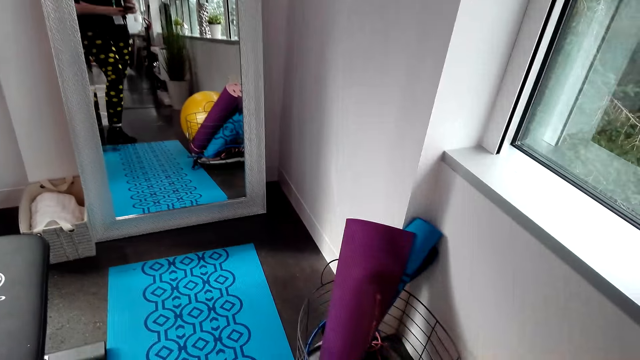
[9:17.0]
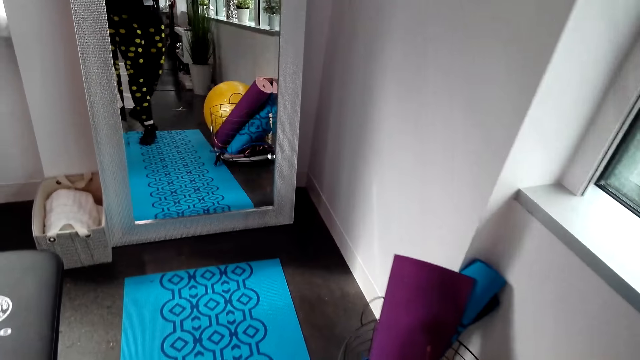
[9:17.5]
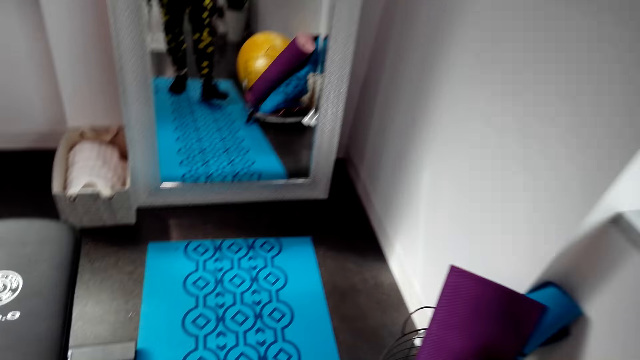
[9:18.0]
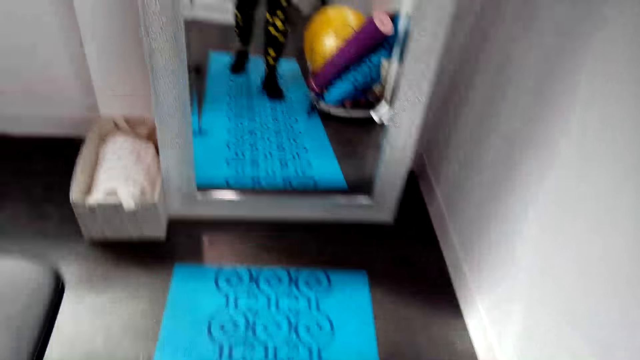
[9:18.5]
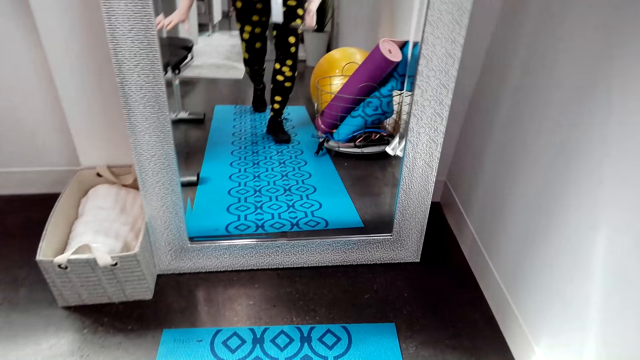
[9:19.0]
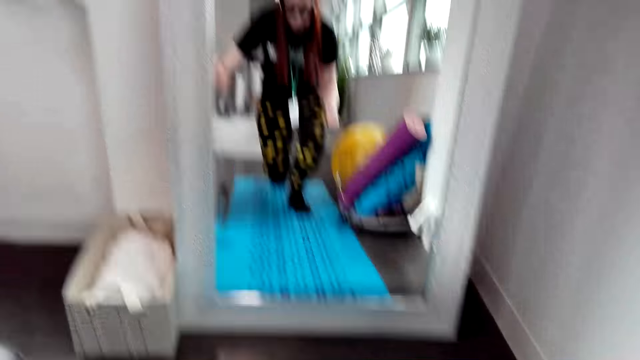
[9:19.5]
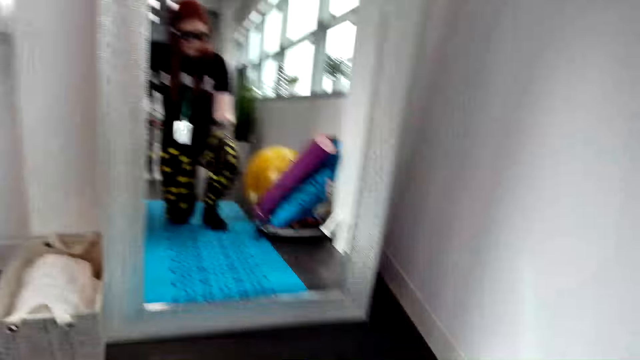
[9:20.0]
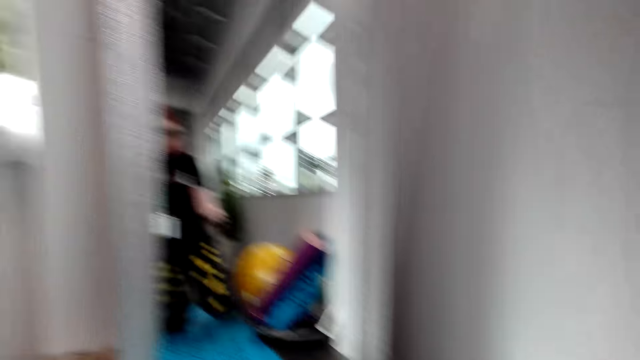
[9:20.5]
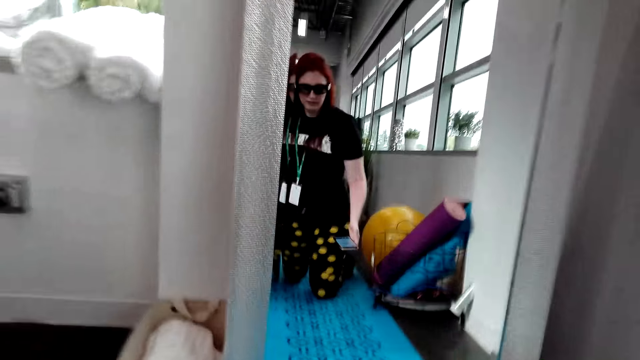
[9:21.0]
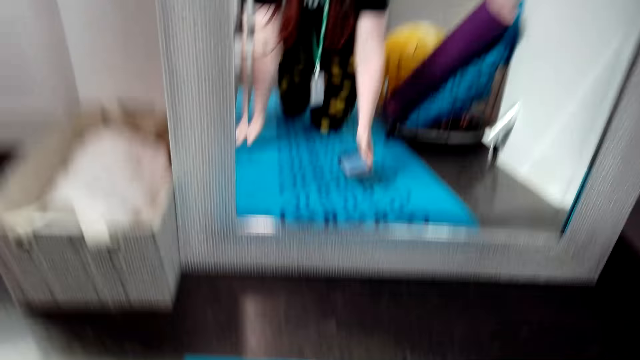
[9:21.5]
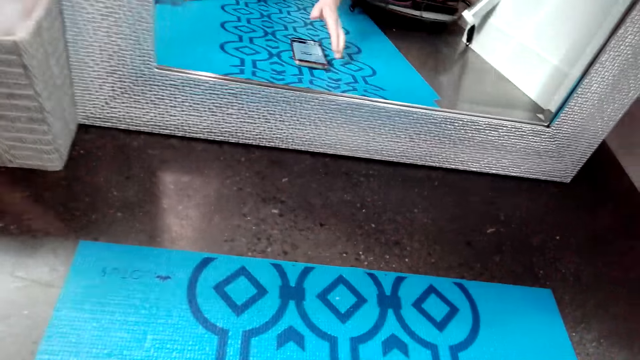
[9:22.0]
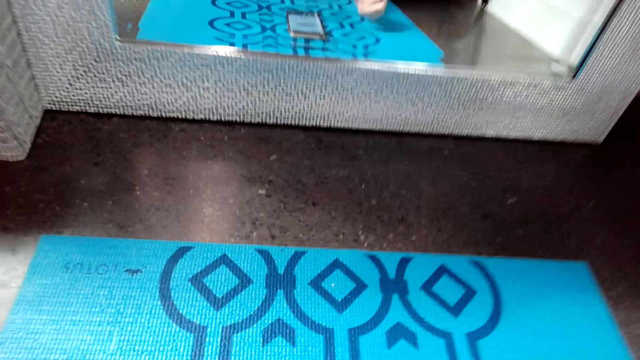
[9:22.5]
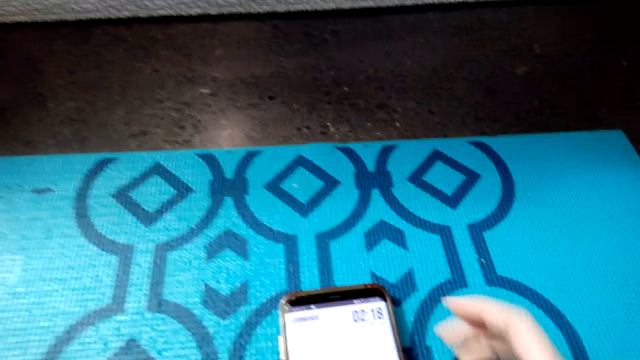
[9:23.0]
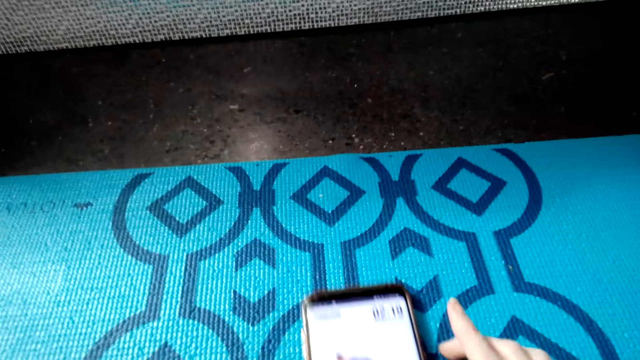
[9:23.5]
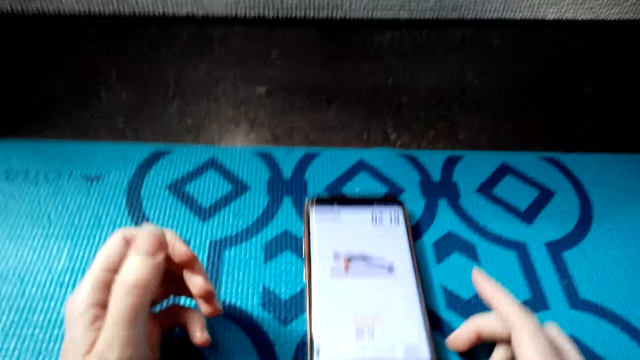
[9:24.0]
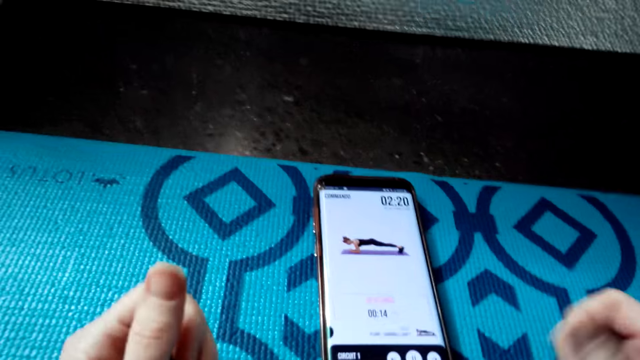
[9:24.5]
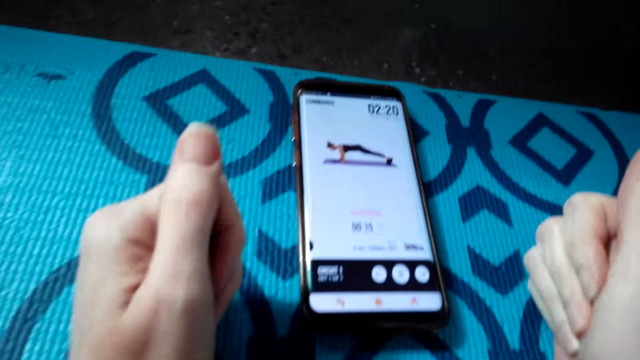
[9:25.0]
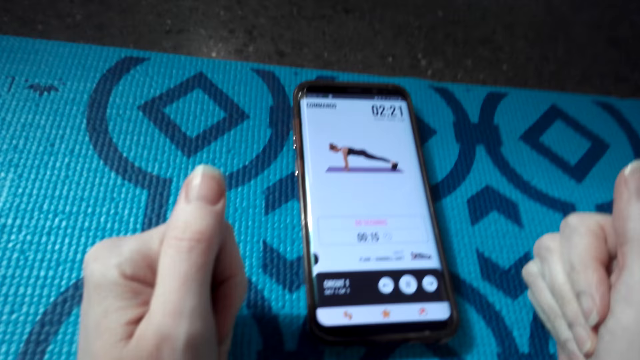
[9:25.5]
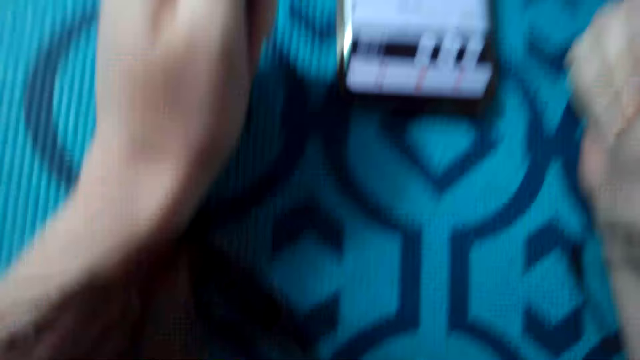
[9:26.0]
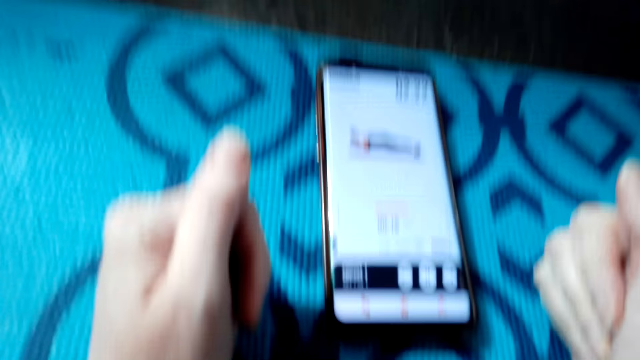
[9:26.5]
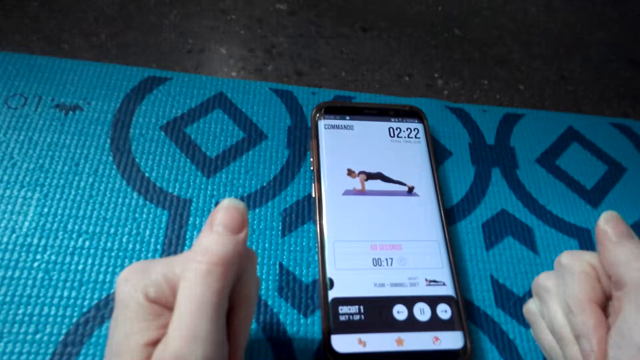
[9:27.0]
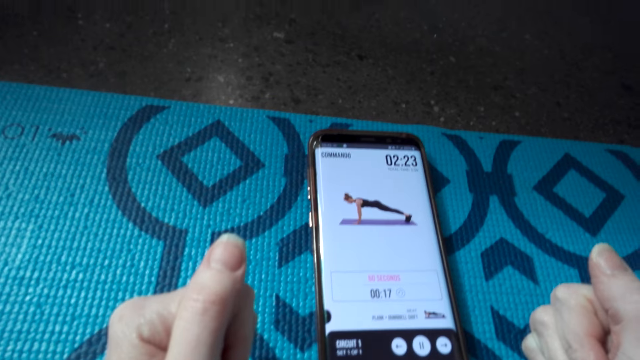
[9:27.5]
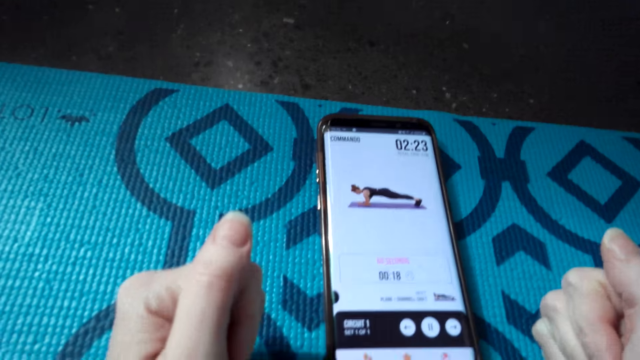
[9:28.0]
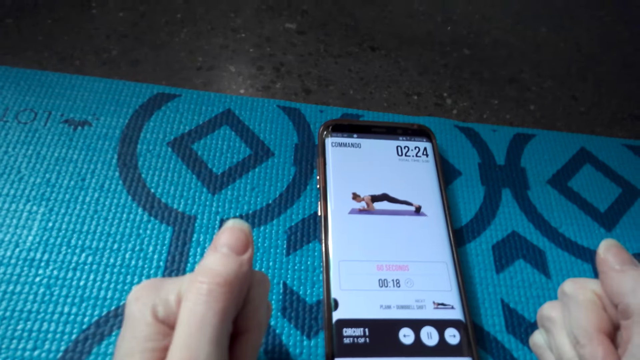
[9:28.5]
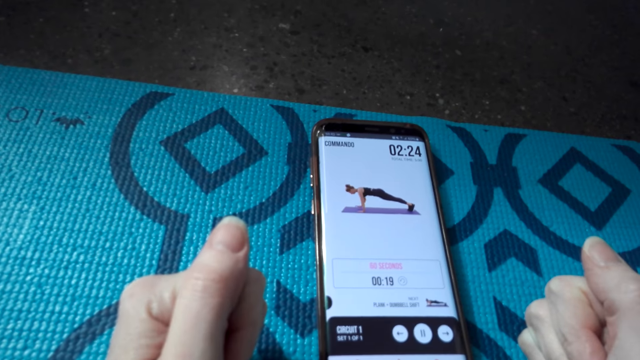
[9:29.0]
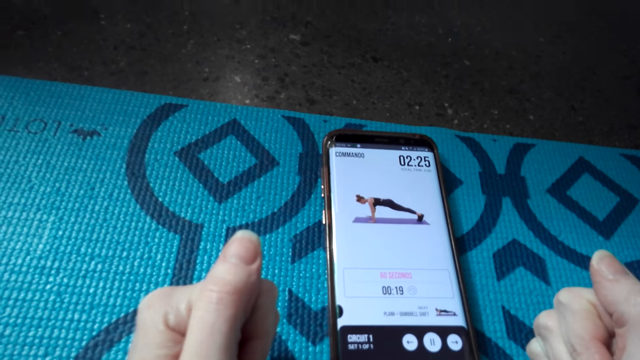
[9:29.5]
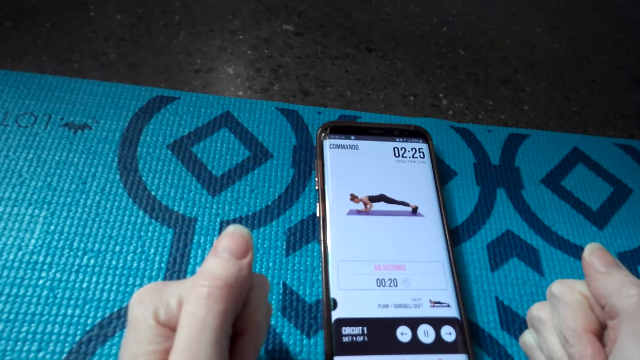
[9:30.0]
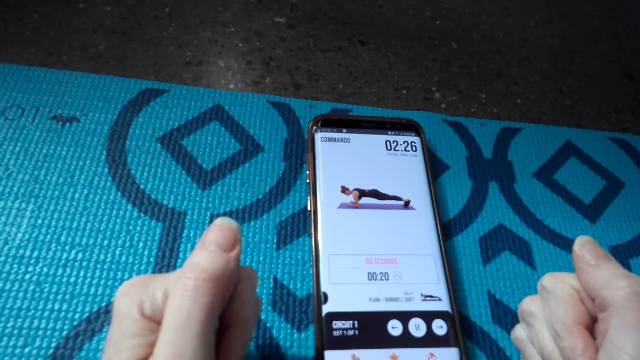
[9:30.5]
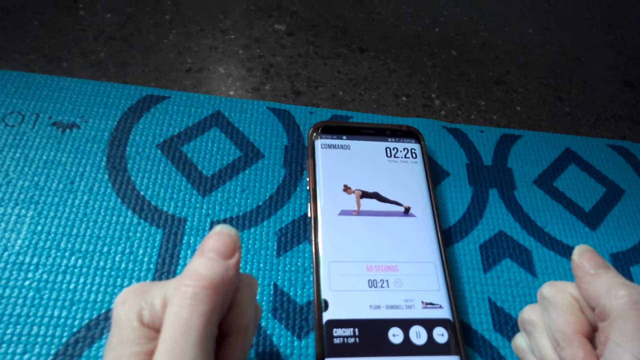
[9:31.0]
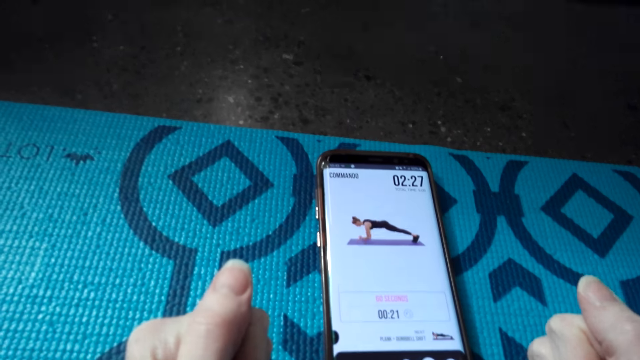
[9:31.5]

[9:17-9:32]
The camera wearer holds a phone in her hands. She lies down on the floor mat. She kneels down. She puts her phone on the floor mat. She pushes the phone on the floor with her finger. She exercises.

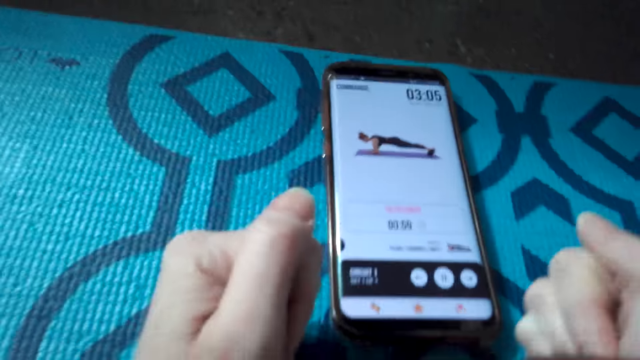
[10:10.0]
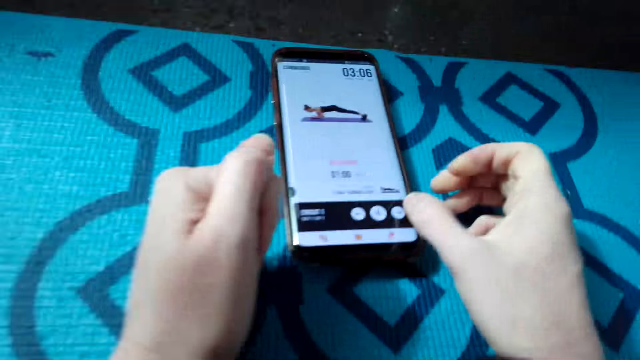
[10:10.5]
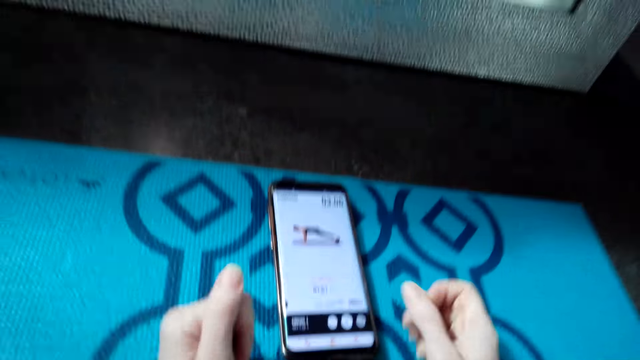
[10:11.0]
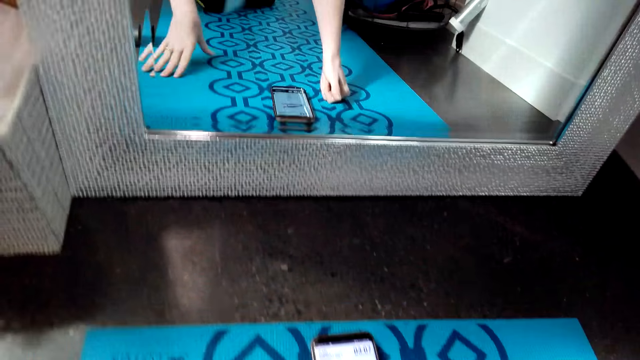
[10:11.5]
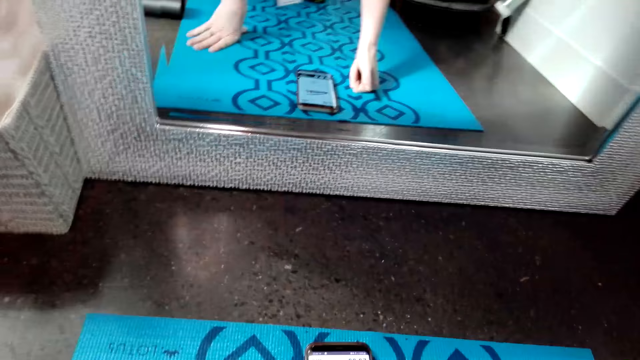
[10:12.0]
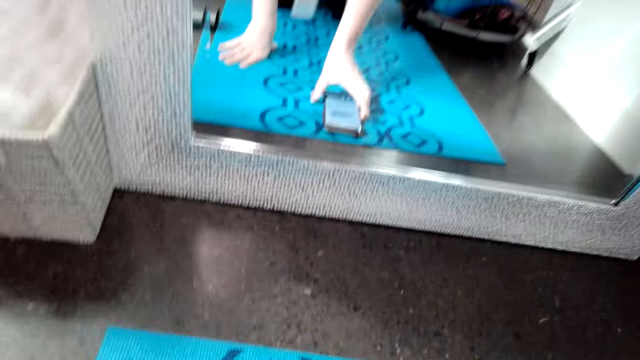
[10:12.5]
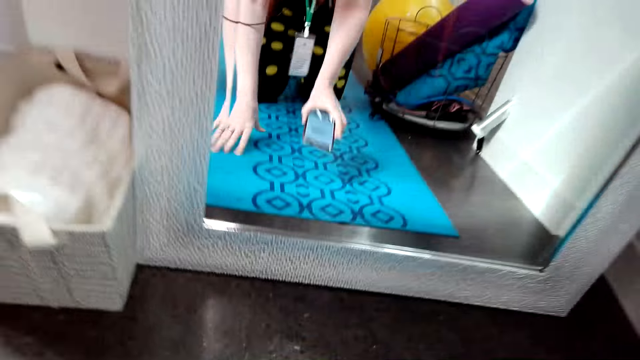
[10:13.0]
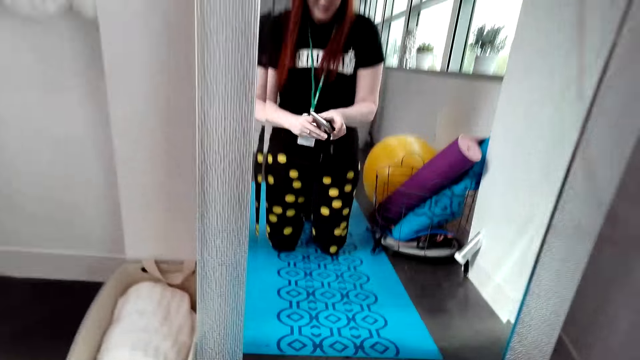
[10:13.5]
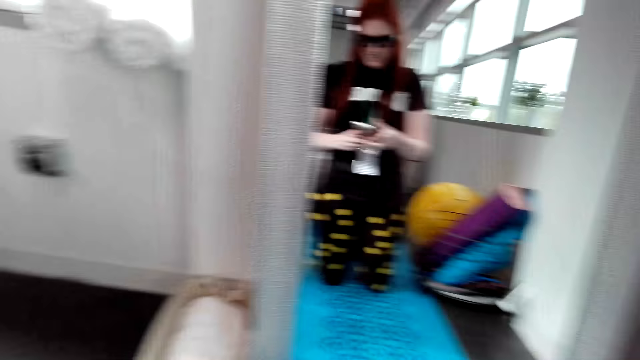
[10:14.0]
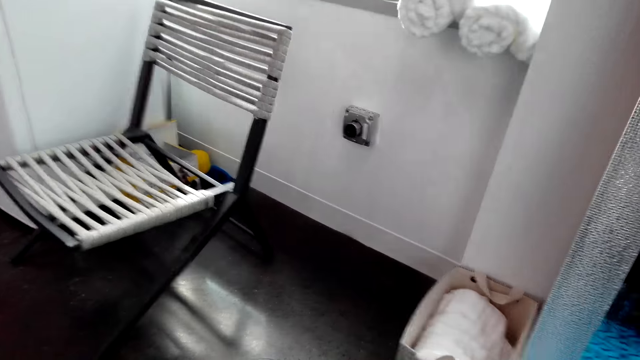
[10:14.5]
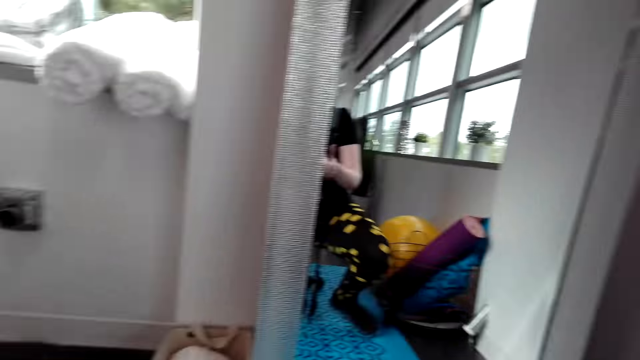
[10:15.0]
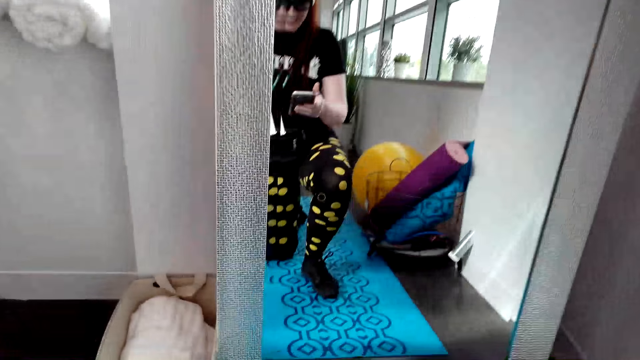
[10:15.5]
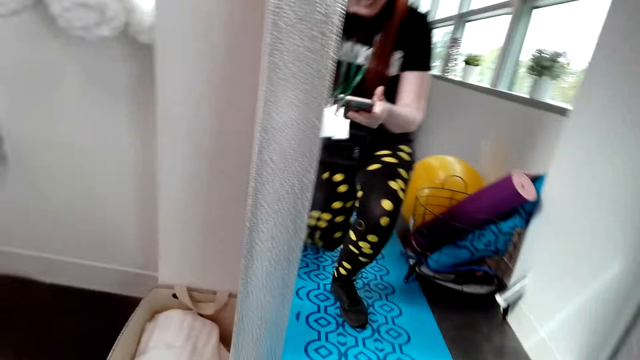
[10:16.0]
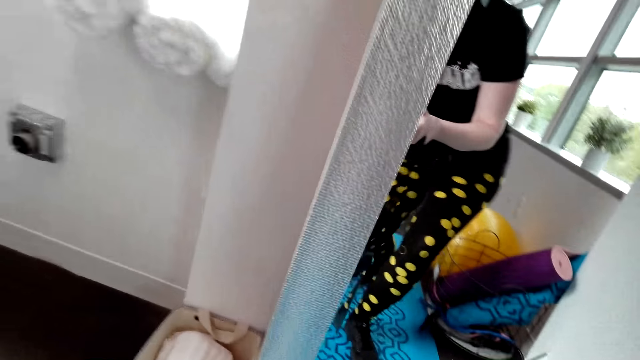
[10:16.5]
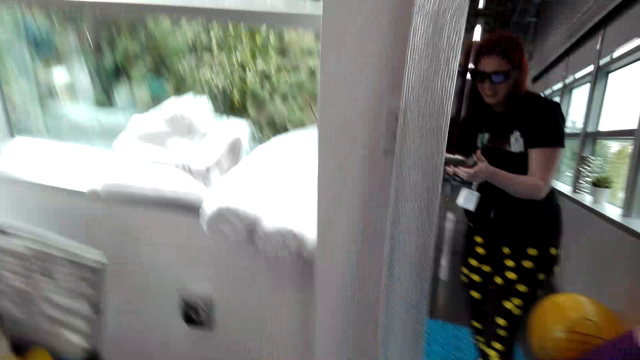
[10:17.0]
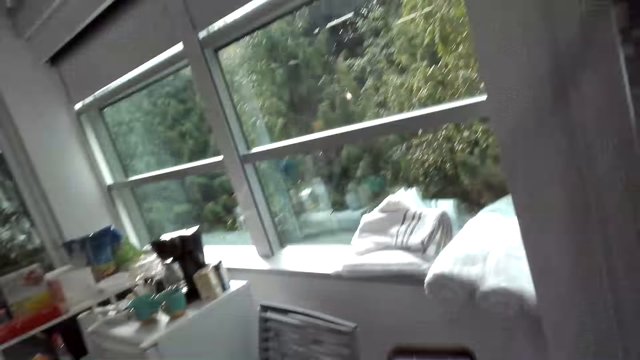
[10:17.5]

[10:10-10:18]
The camera wearer gets on her knees. She picks up the phone on the floor mat. She holds the phone in her hands. She stands up on her feet.
